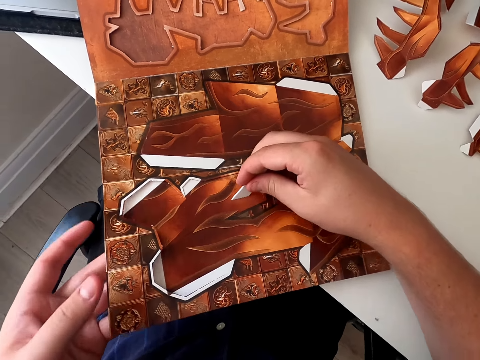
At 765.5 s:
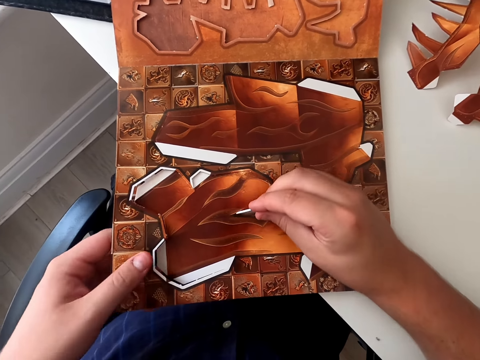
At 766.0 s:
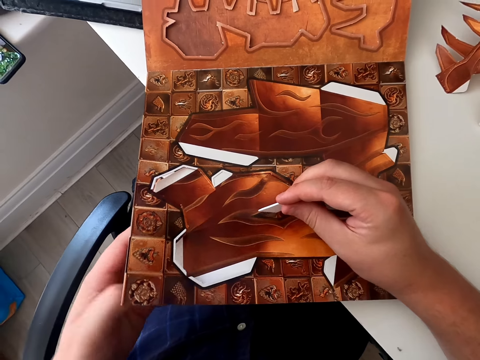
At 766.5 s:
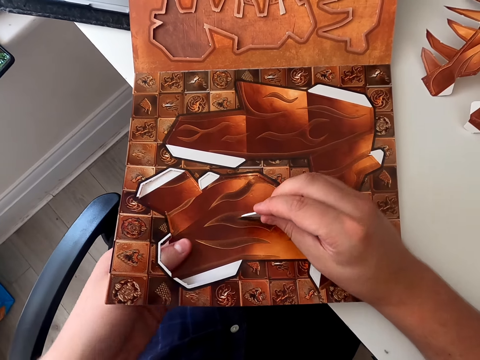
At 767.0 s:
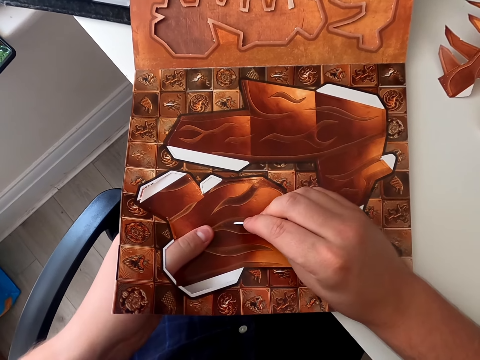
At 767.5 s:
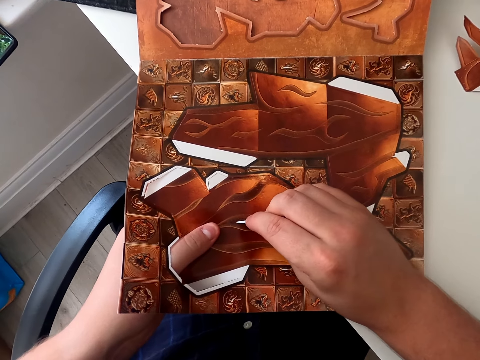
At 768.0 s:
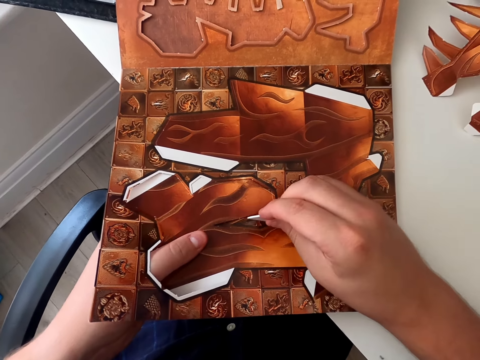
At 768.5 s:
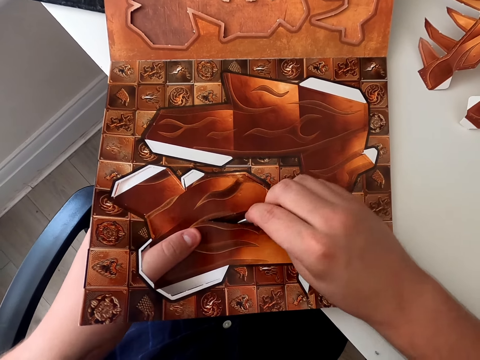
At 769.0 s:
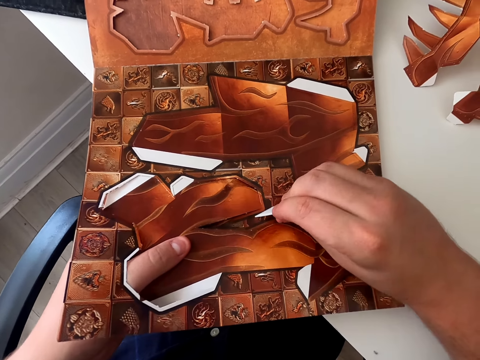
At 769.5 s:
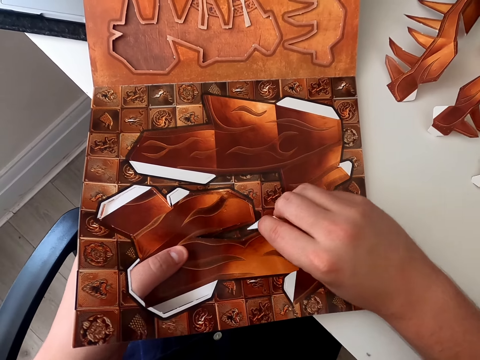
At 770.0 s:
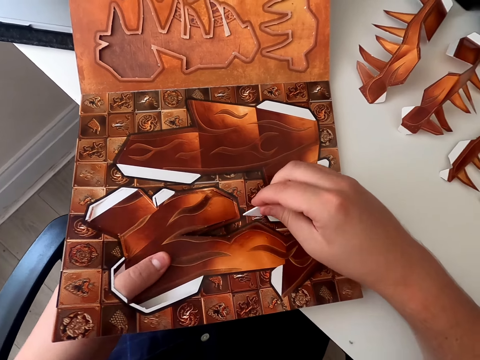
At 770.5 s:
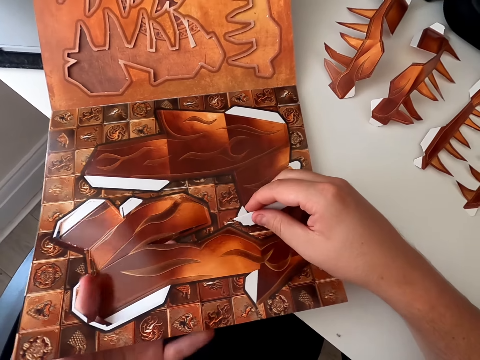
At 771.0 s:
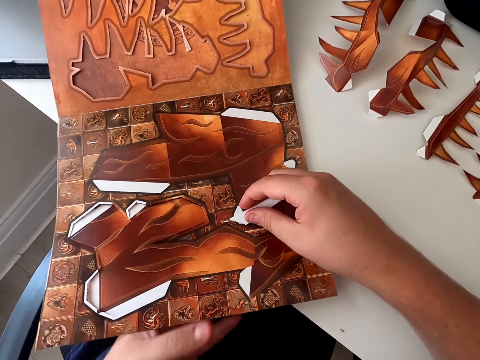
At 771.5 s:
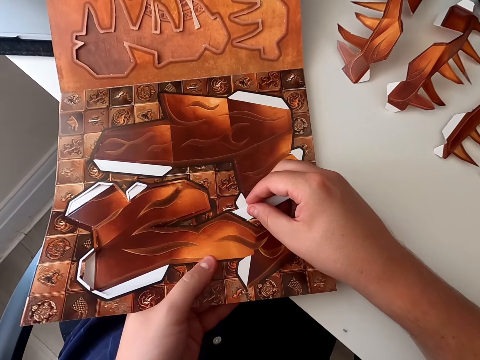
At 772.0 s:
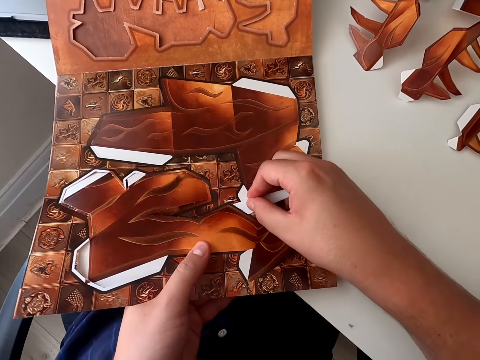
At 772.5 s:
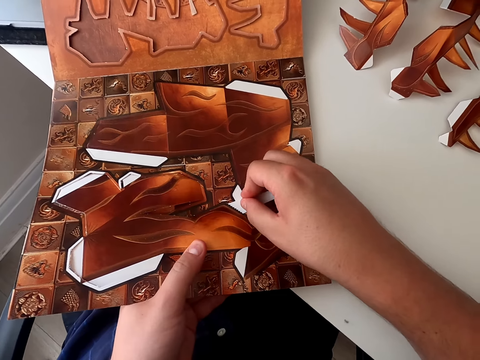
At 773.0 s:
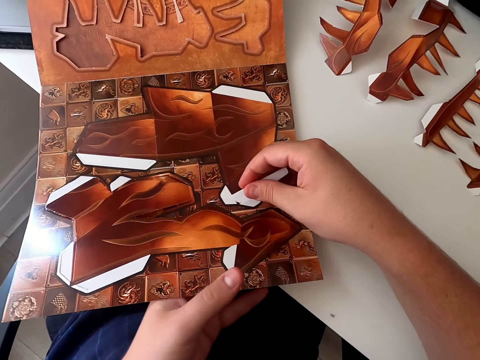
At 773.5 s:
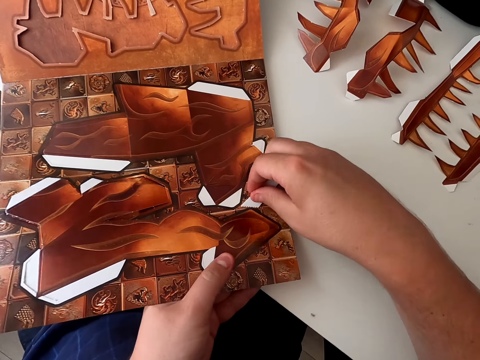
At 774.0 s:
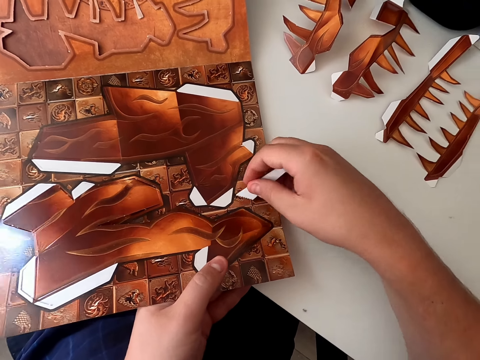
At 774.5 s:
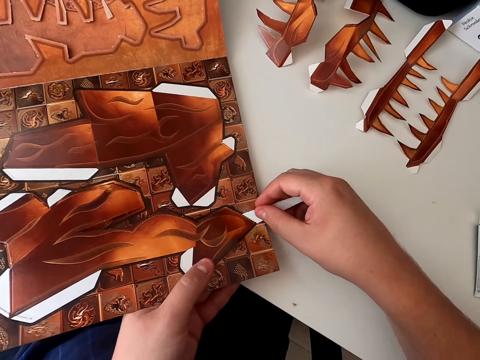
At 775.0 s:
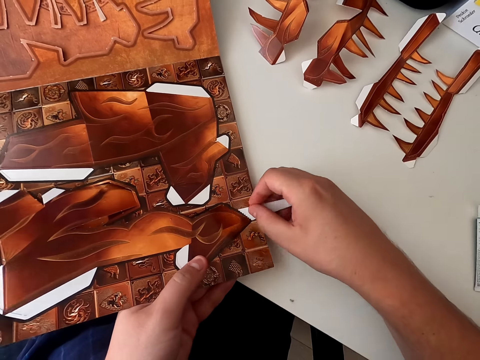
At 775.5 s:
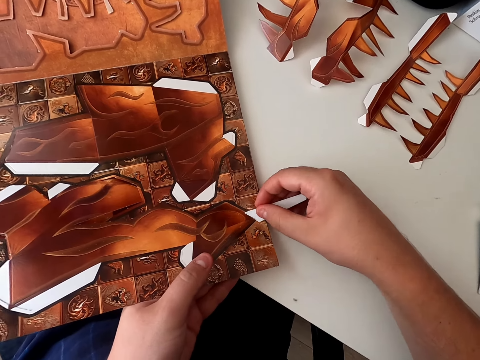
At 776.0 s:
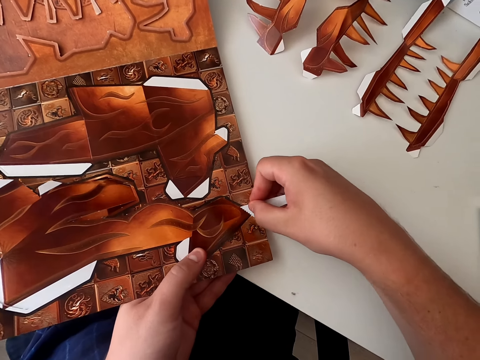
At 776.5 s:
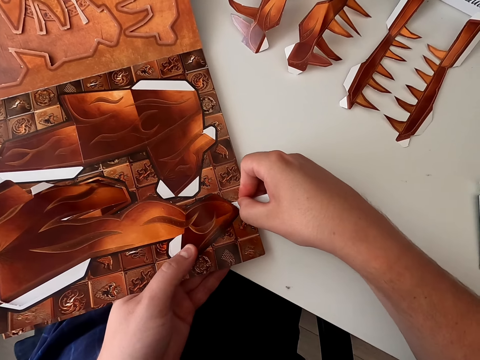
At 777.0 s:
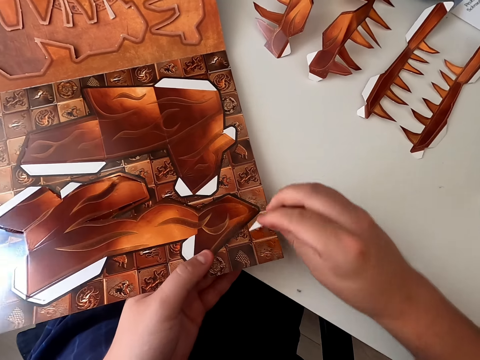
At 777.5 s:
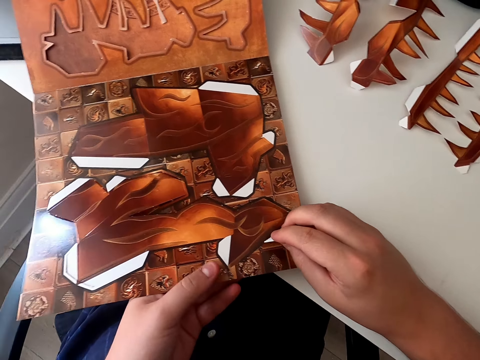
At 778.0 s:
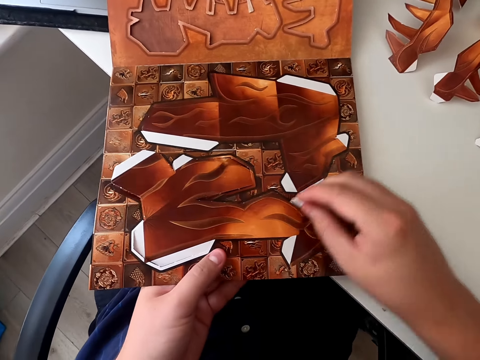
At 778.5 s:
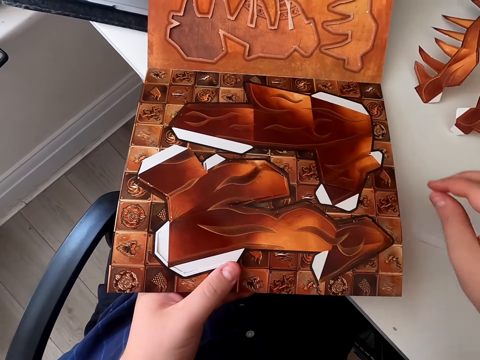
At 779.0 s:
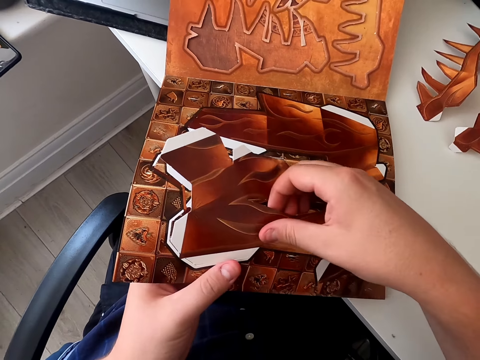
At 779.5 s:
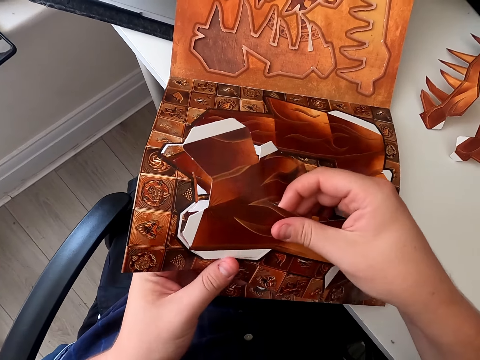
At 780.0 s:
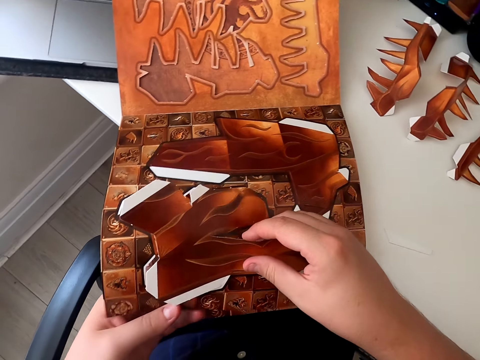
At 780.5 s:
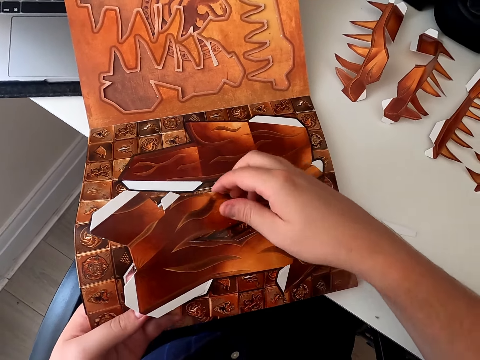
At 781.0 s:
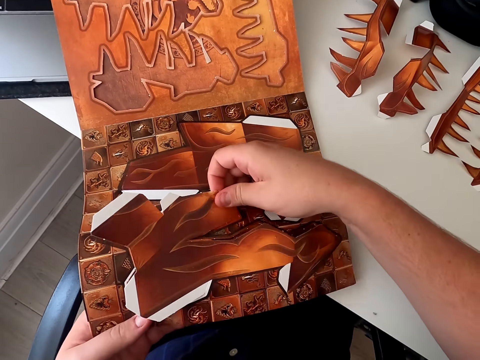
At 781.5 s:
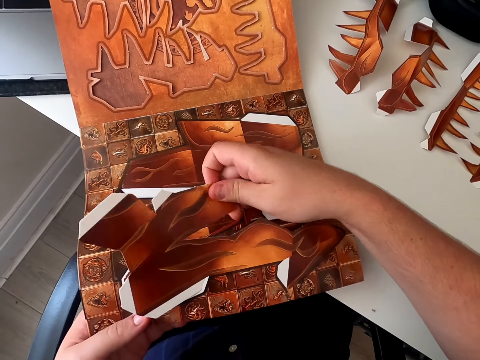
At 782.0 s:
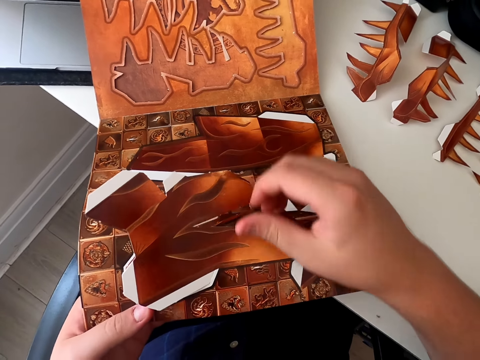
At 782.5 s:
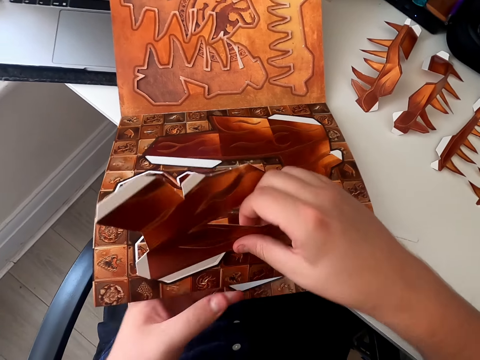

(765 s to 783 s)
The camera wearer cuts the paper craft page and moves hands. He cuts the paper craft page and moves hands. He cuts the paper craft page, moves hands and holds the craft book. He places the razor blade on the table. He takes out the board piece of paper by his hand. He cuts the paper craft with hands and holds the book.

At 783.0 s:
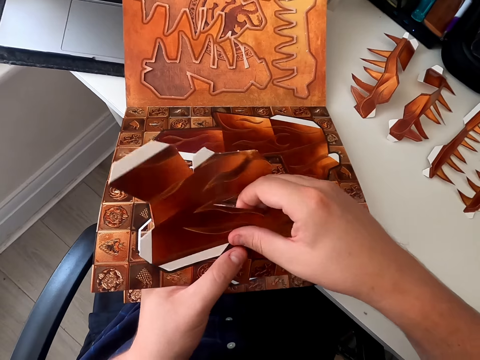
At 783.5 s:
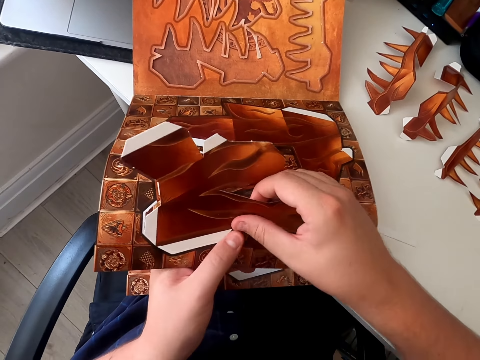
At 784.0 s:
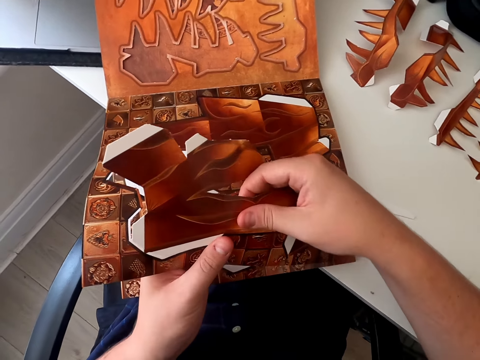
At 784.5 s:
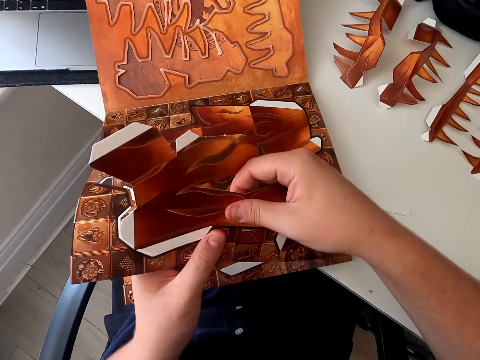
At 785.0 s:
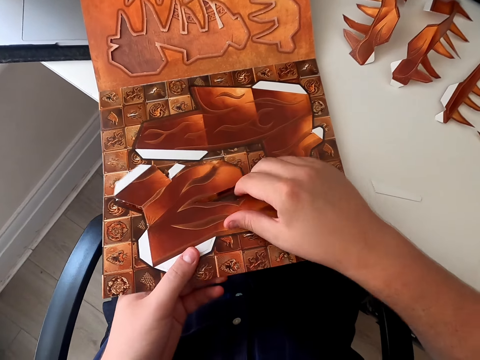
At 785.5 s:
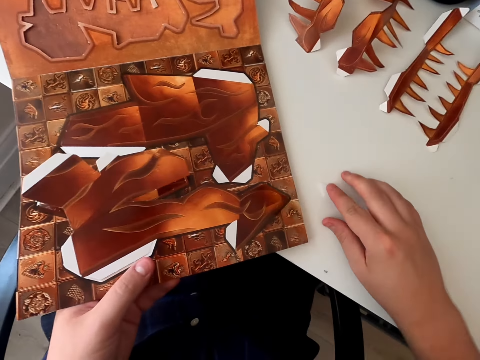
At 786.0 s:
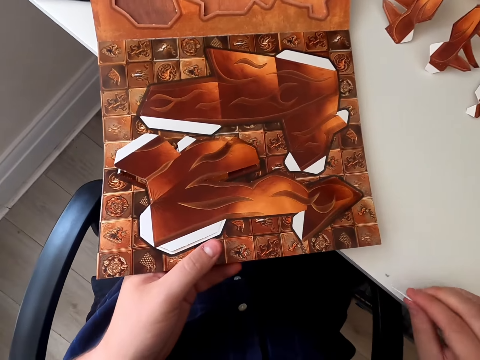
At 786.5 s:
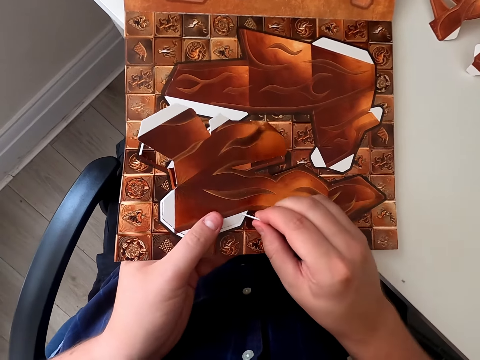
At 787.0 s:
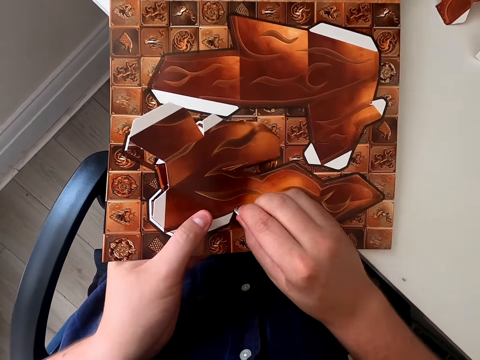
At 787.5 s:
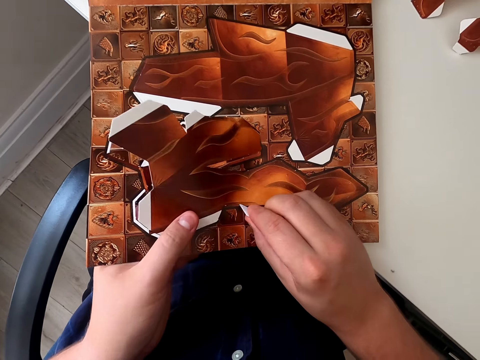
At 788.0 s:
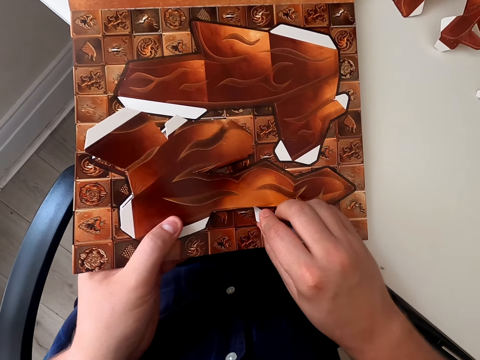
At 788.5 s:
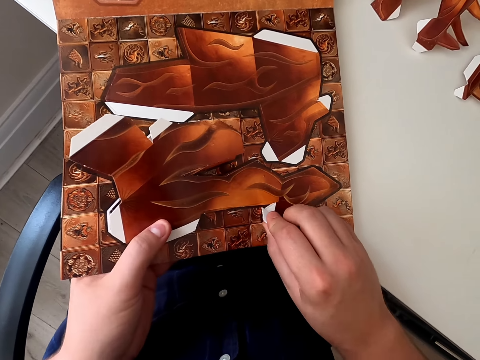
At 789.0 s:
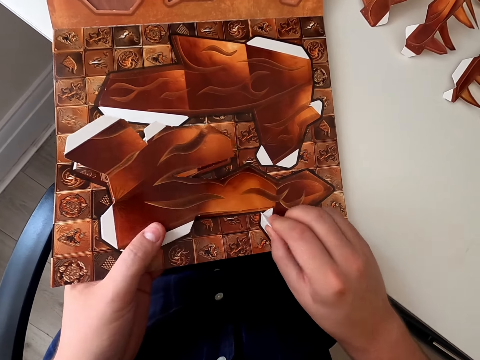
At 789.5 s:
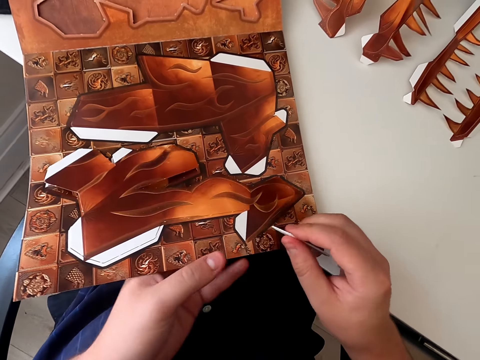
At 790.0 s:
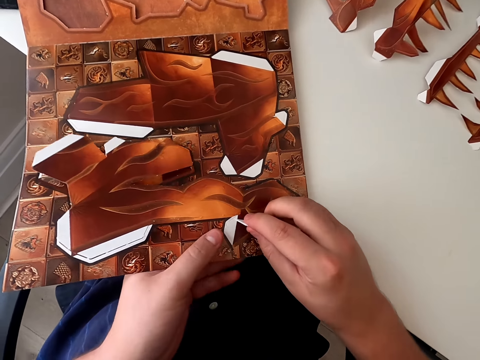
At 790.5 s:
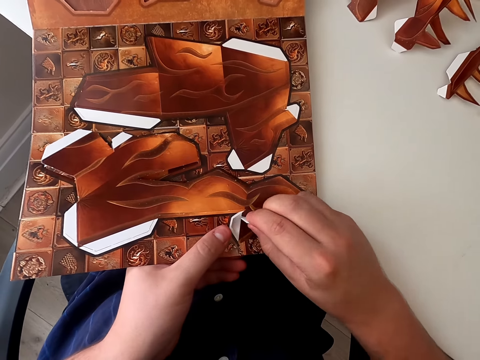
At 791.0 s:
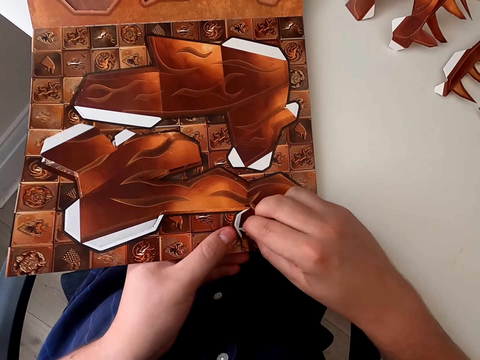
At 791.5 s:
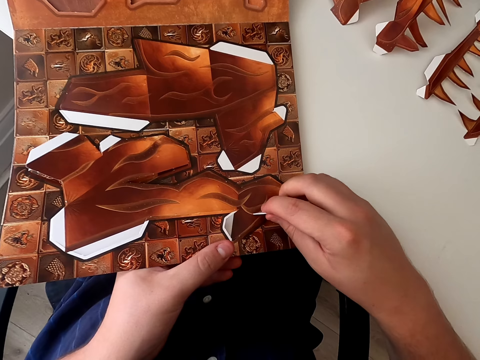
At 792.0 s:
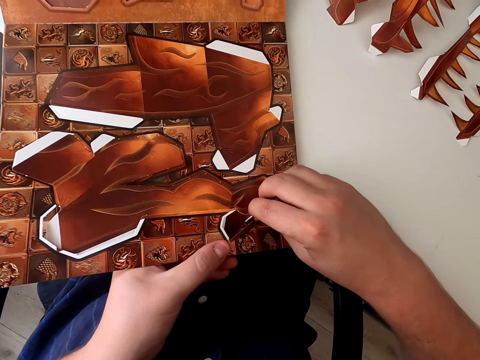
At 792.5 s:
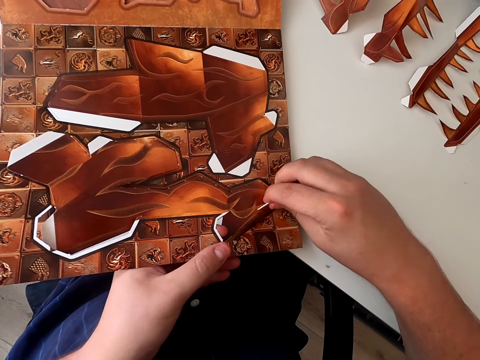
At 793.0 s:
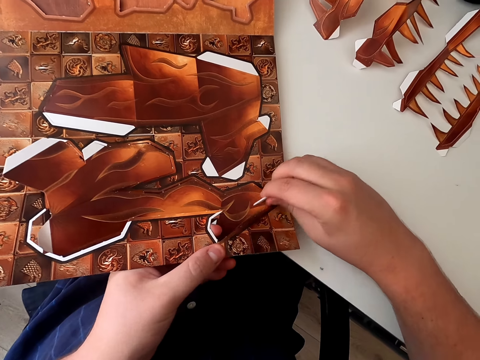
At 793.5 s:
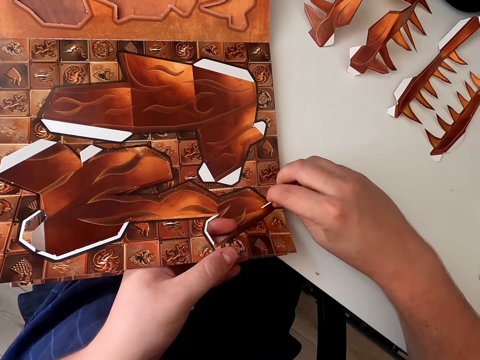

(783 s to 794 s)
The camera wearer picks up the razor blade. They cut the paper craft with the razor blade and hold the paper craft. They remove the piece of board paper with a plastic piece. They cut the paper craft with the razor blade and move hands.
